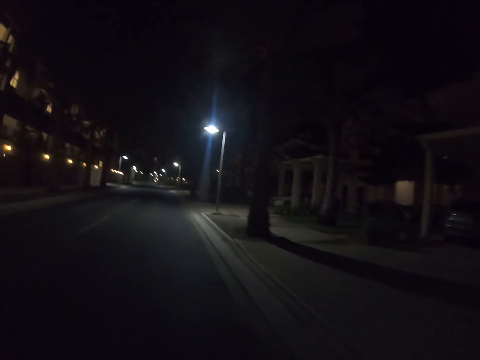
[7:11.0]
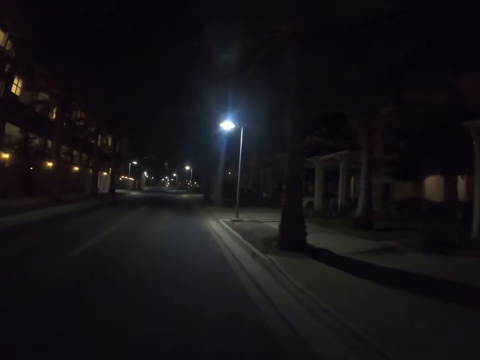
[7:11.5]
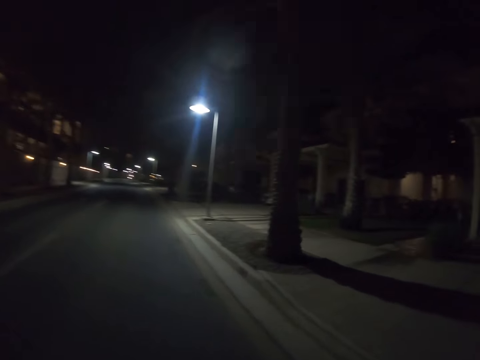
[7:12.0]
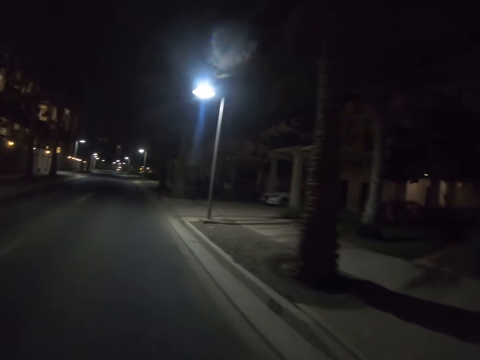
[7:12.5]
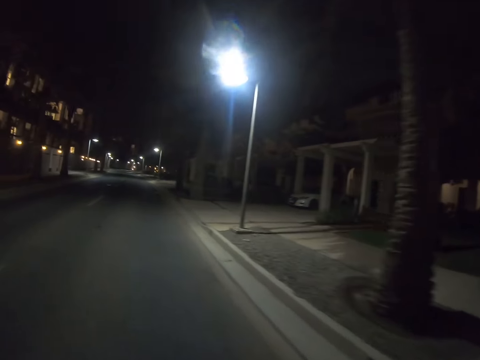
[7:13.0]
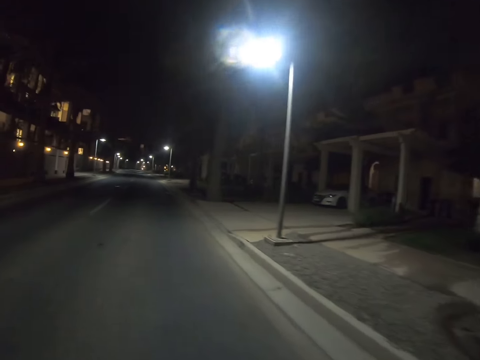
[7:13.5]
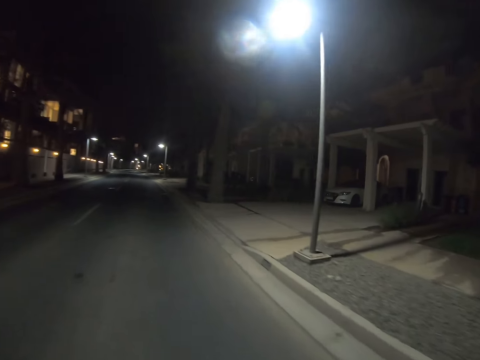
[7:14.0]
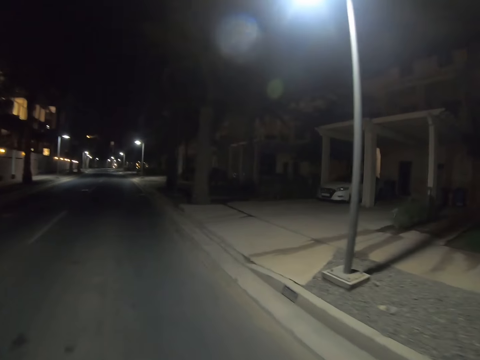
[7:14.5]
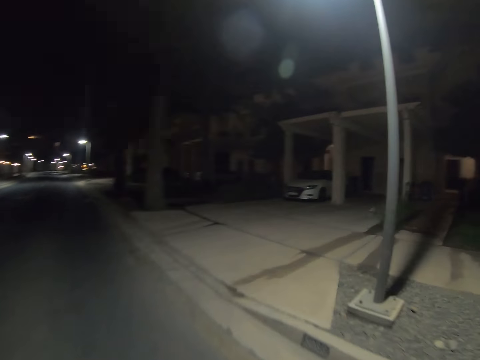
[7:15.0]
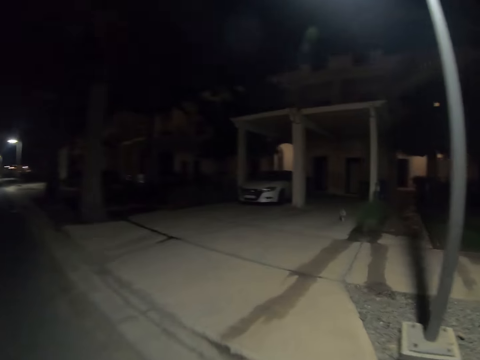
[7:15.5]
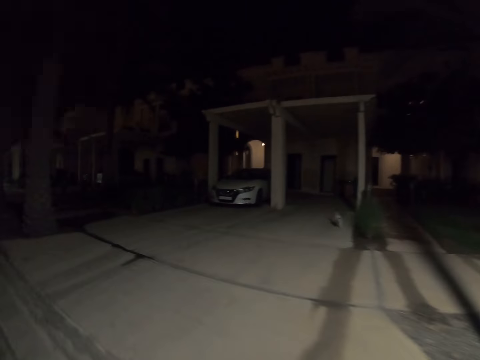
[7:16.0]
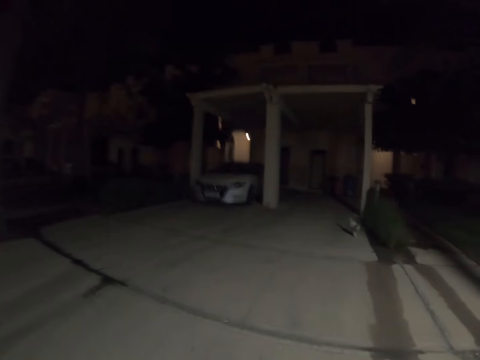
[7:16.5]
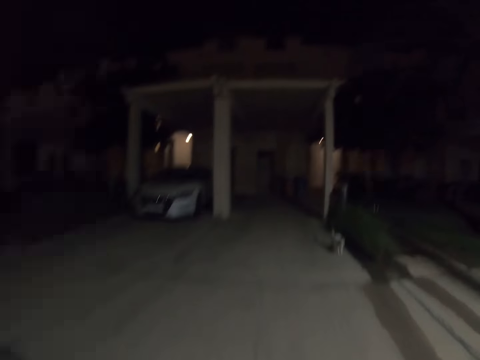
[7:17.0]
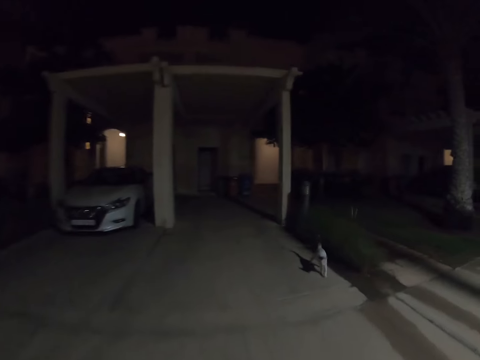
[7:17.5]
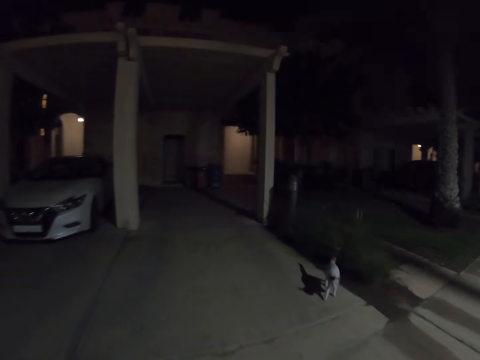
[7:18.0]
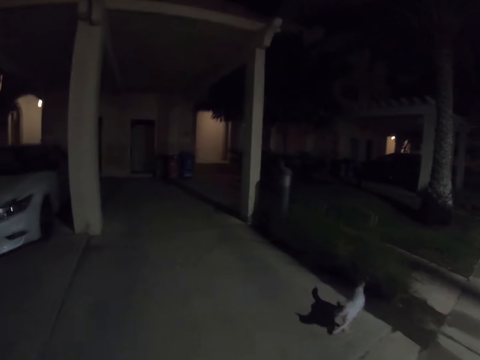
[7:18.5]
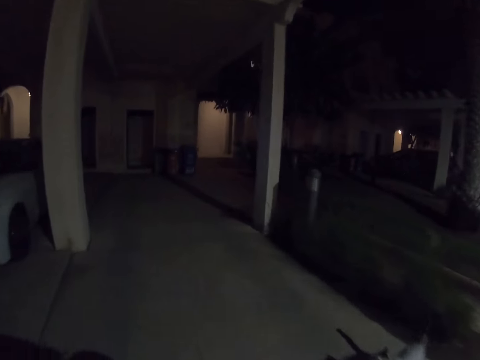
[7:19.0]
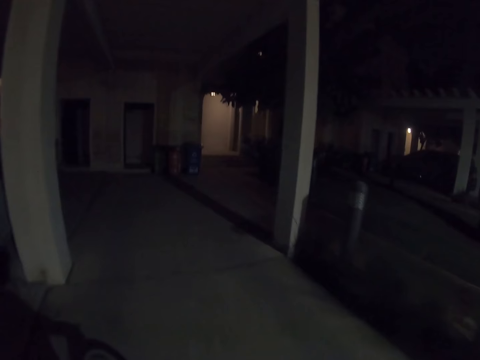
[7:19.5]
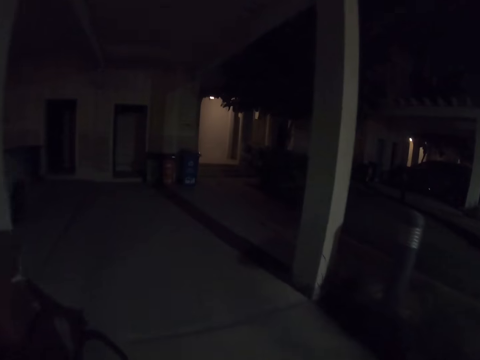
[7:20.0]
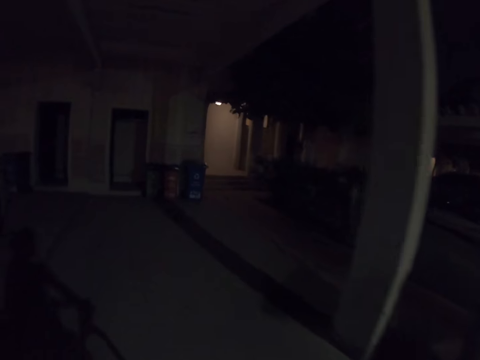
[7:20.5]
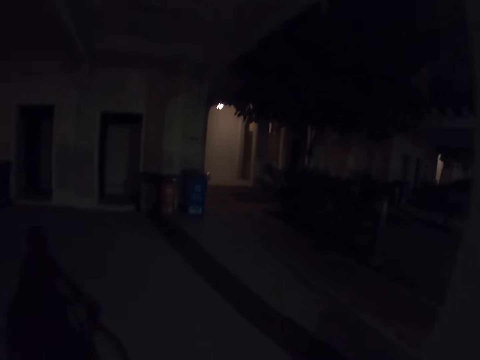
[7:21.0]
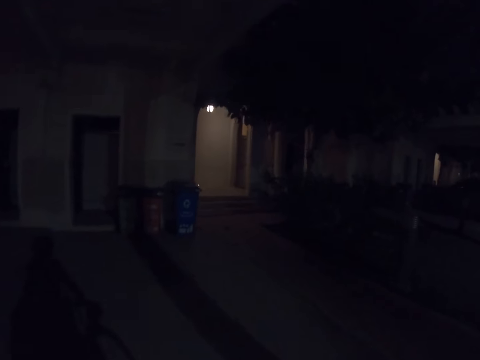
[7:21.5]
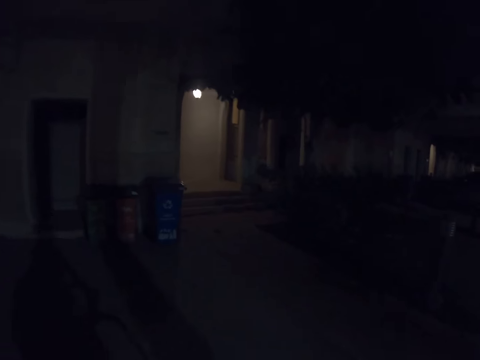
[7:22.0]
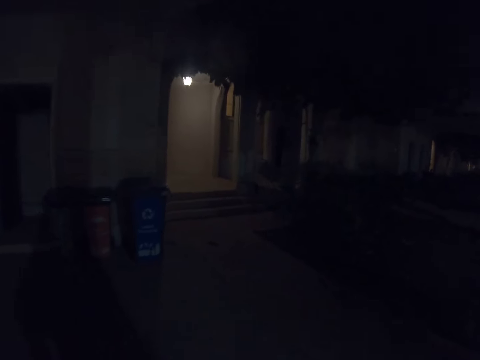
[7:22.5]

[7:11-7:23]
The camera wearer turns and looks to the right side of the road. They turn right.

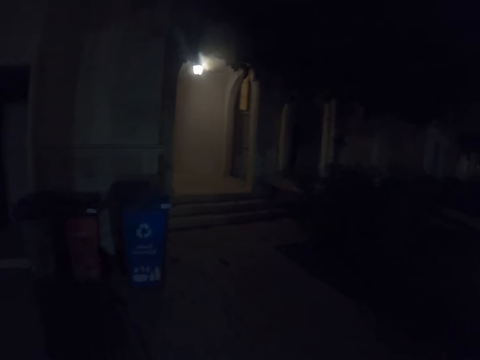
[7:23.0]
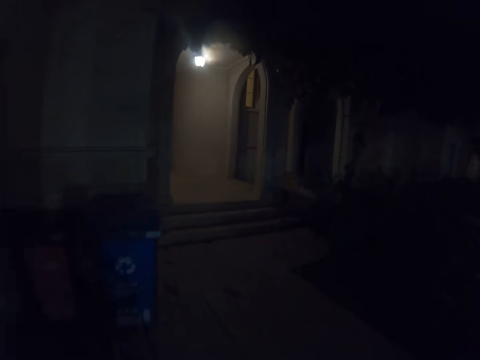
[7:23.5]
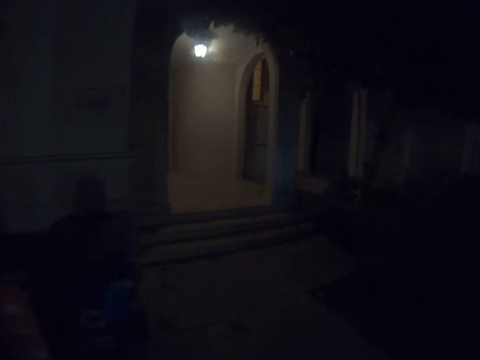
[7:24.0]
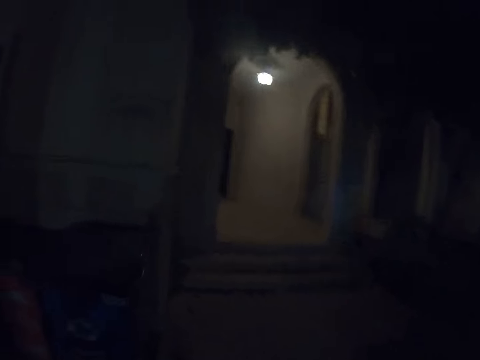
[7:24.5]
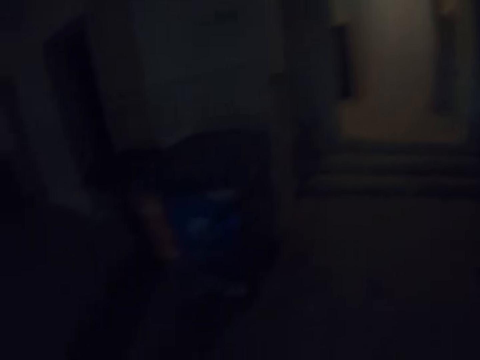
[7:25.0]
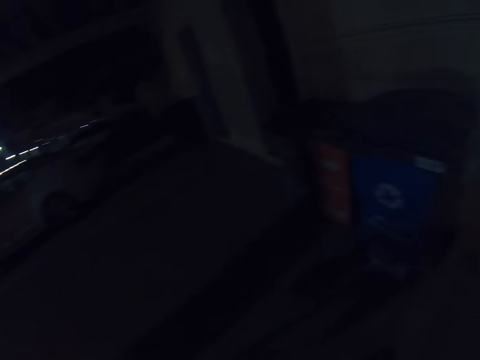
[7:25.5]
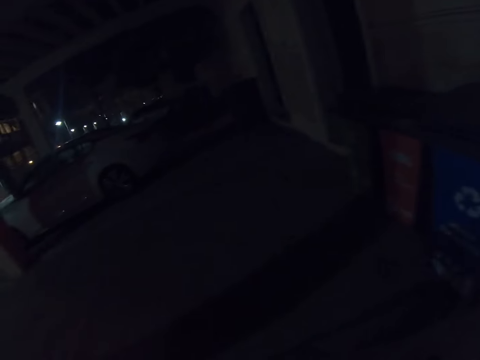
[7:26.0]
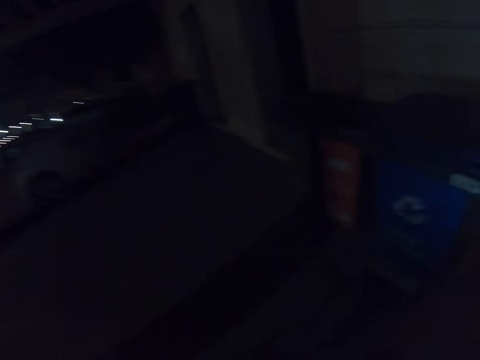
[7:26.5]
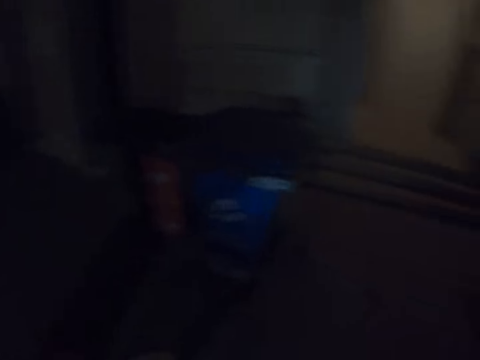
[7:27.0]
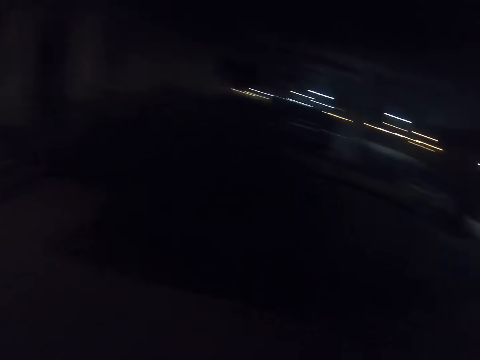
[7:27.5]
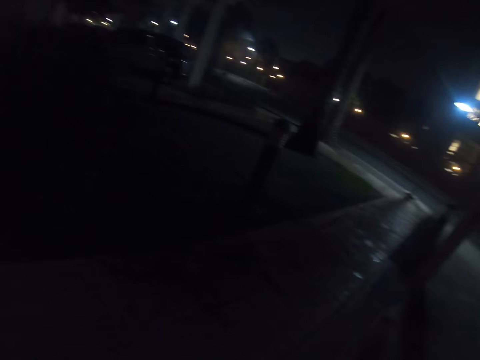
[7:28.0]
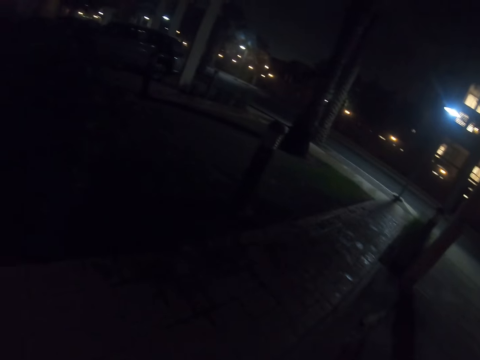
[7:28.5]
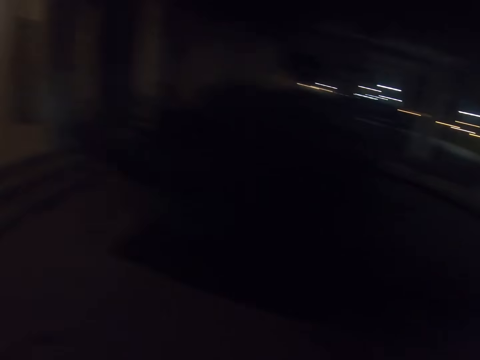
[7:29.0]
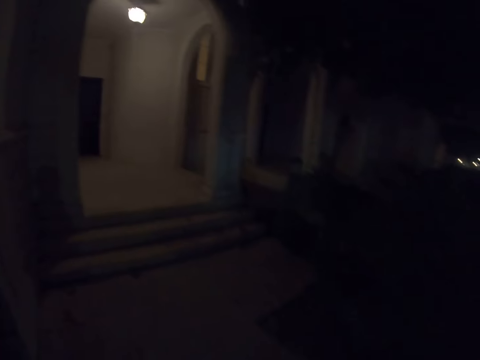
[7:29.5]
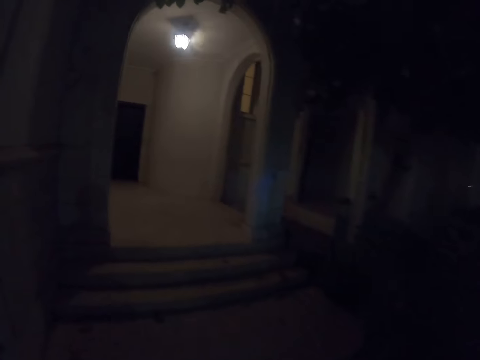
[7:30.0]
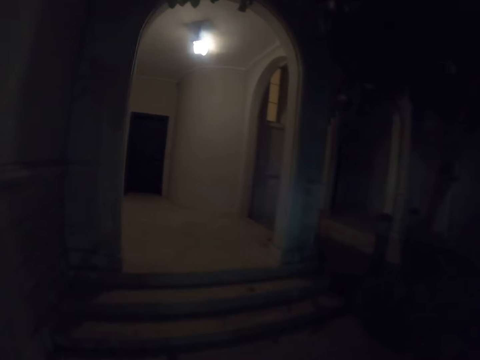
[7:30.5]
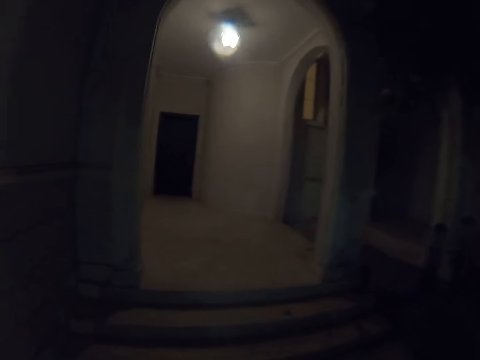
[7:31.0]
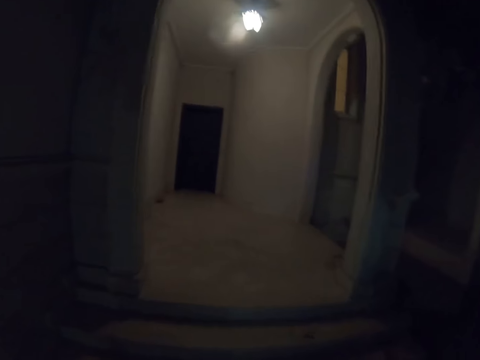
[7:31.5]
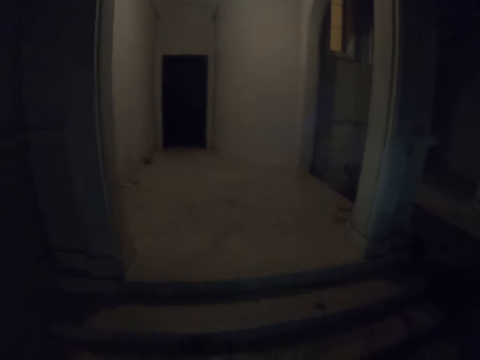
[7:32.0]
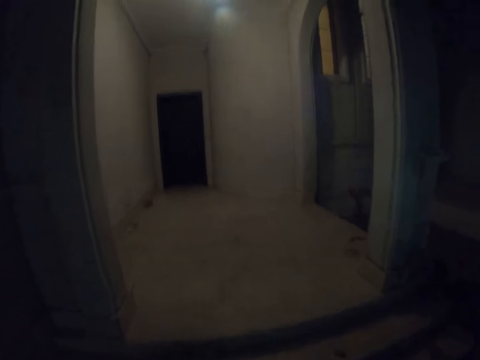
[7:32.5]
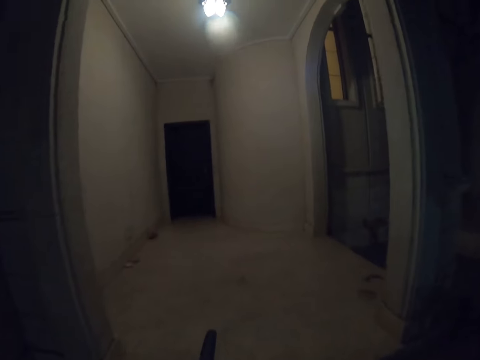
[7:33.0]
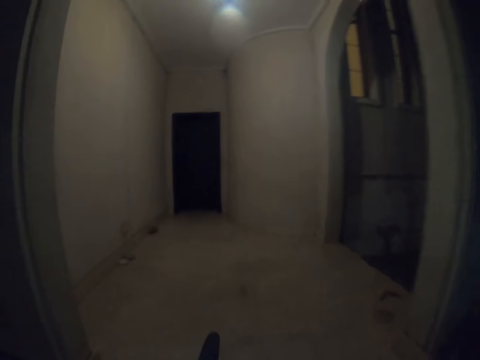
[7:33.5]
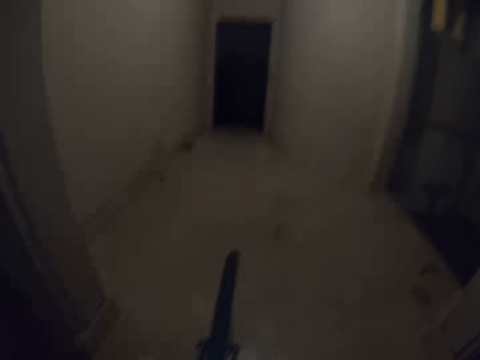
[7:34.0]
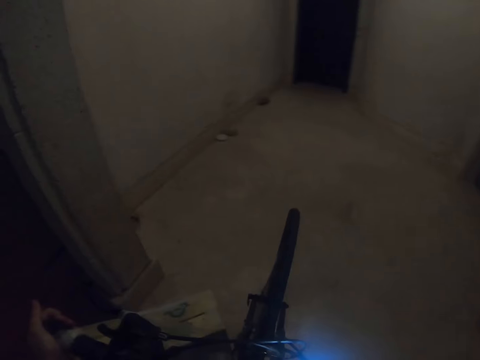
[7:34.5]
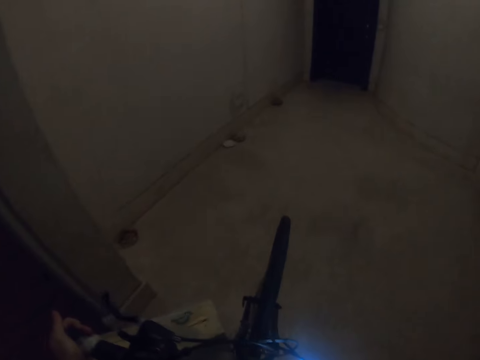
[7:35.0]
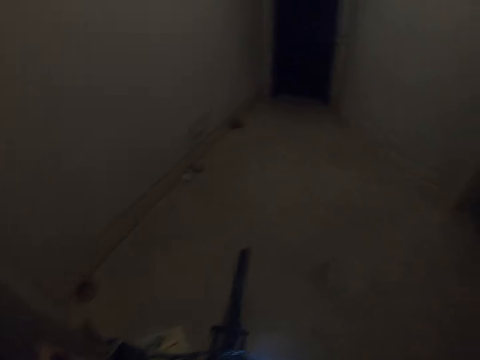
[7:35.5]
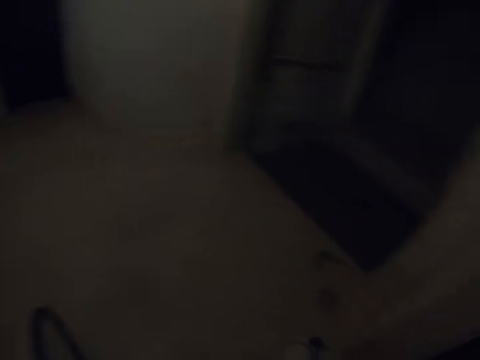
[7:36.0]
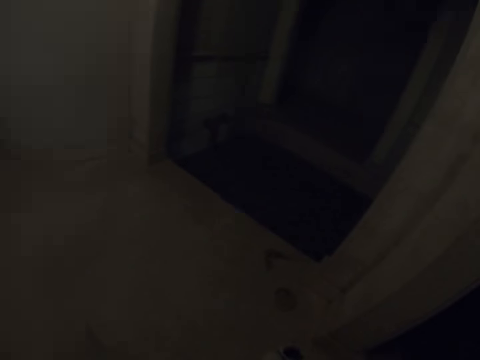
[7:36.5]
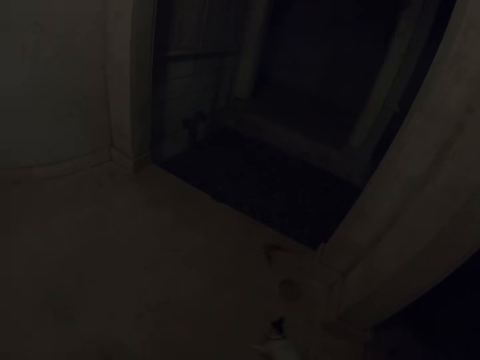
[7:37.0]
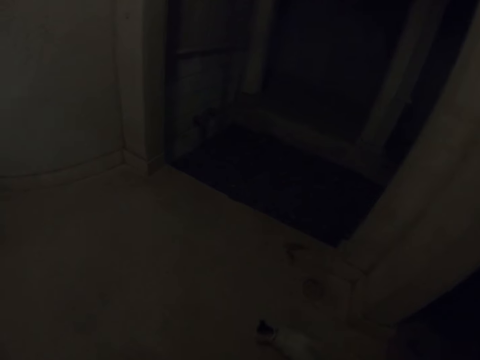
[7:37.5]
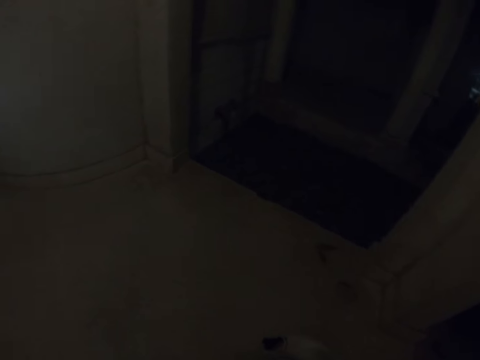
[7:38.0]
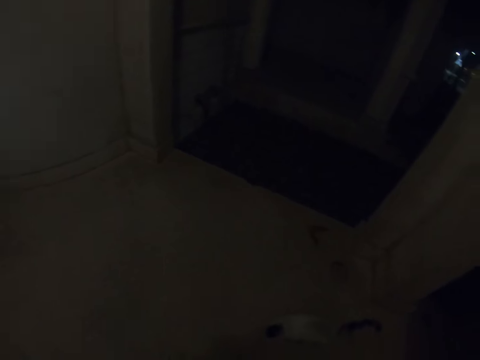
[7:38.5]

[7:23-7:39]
The camera wearer steps off his bicycle. He turns and looks to his left side. He turns and looks to his right side. He walks in toward the house. He pushes his bike to the house. He stops and looks down at a cat.
